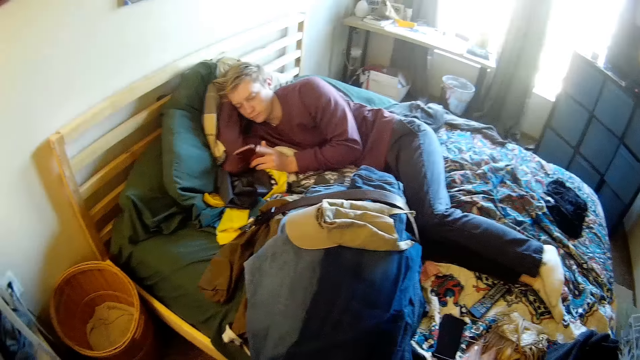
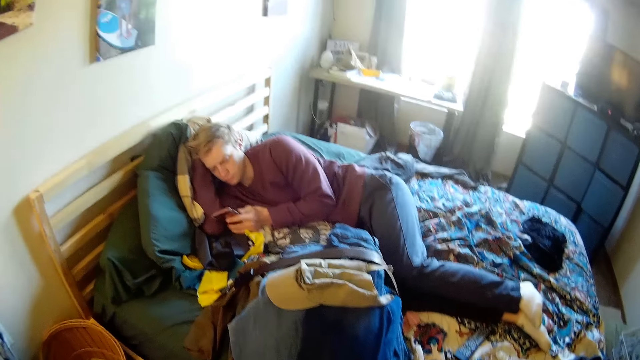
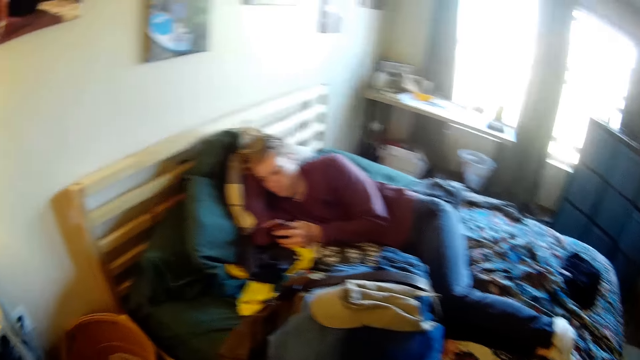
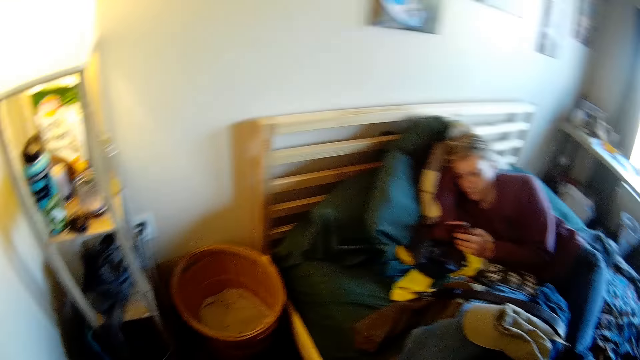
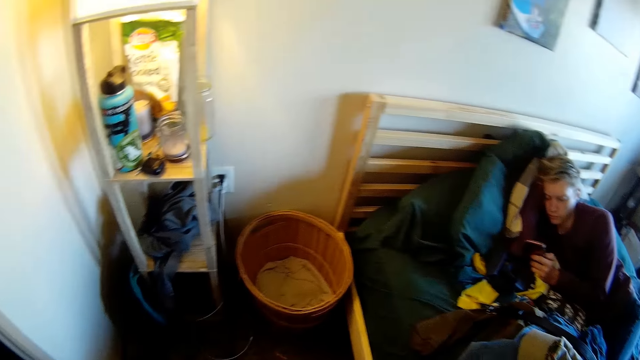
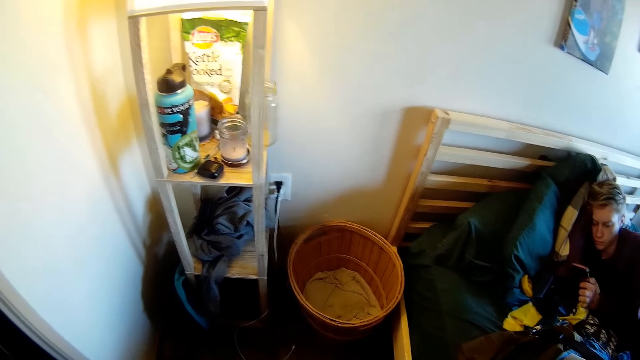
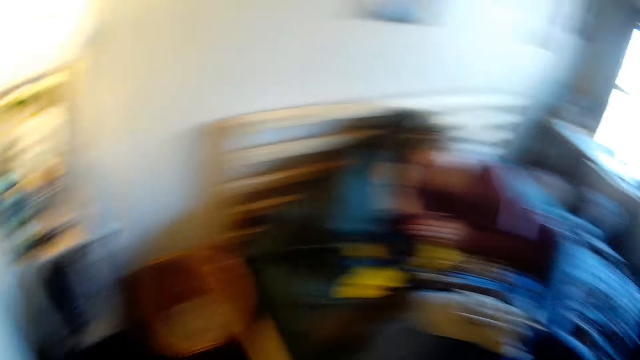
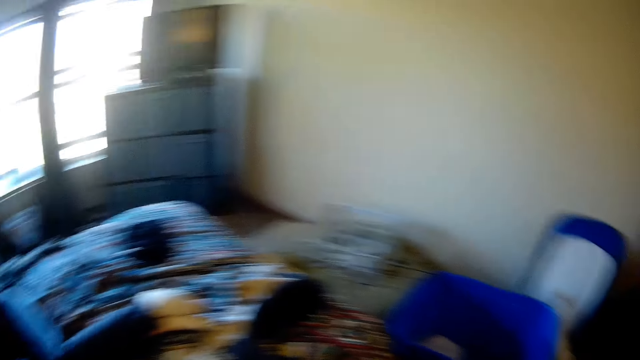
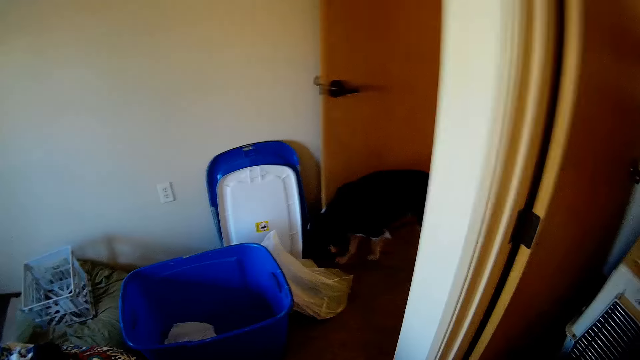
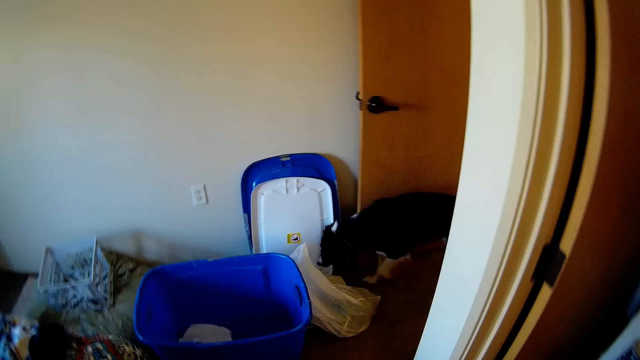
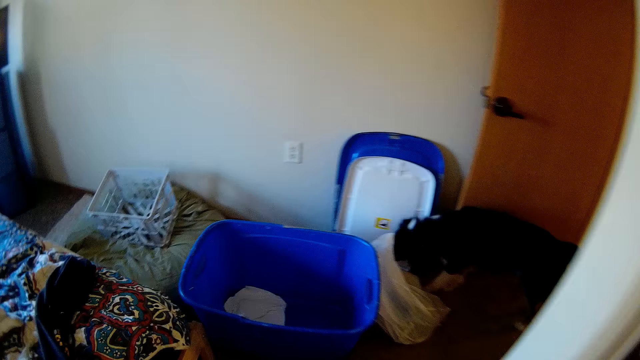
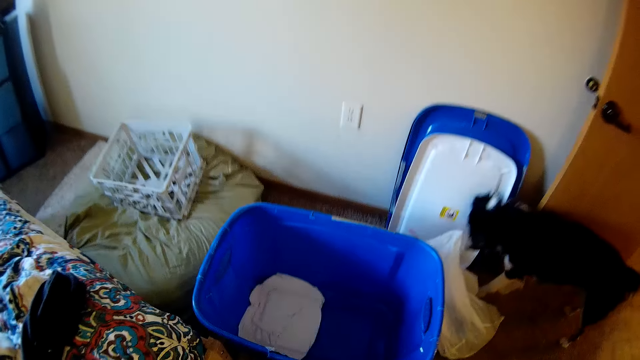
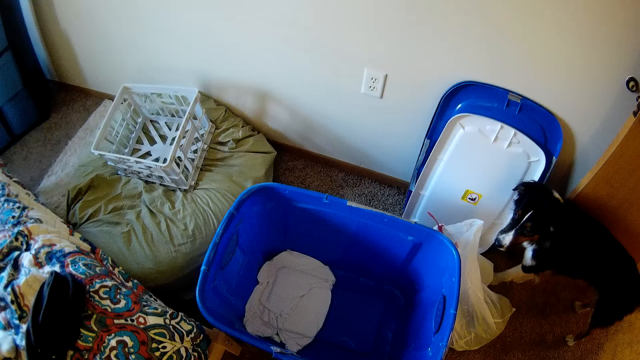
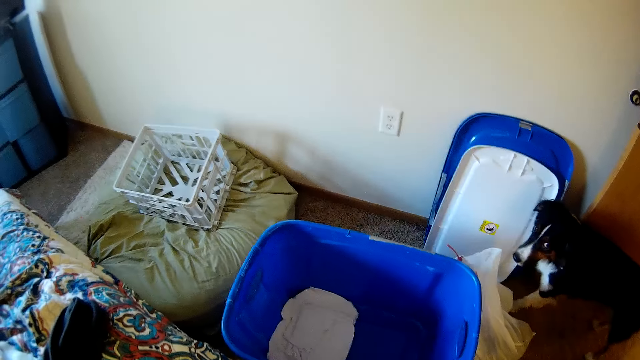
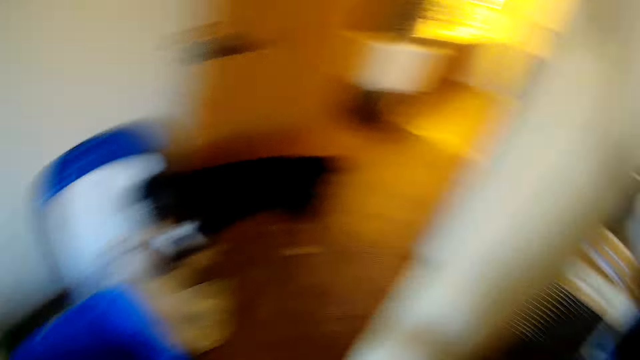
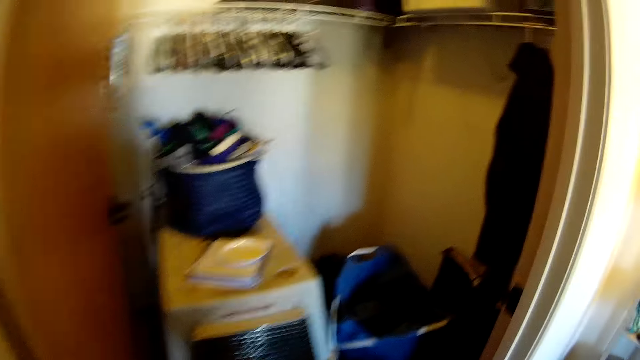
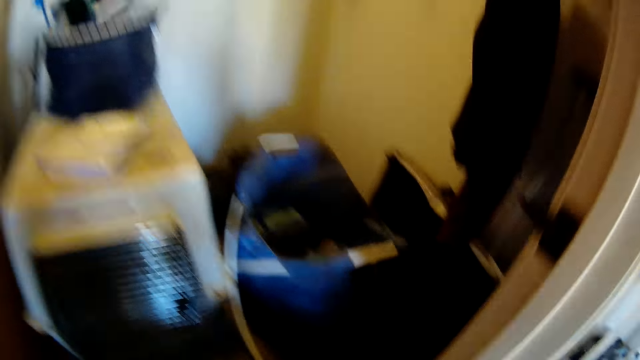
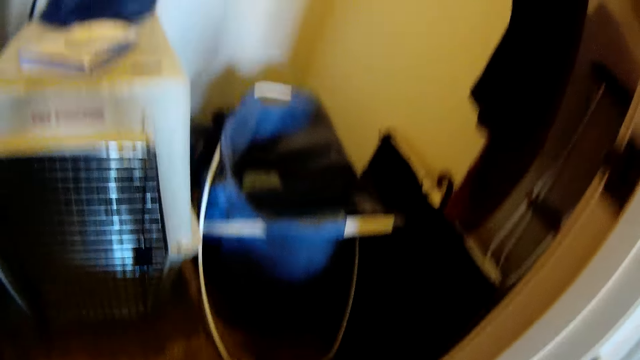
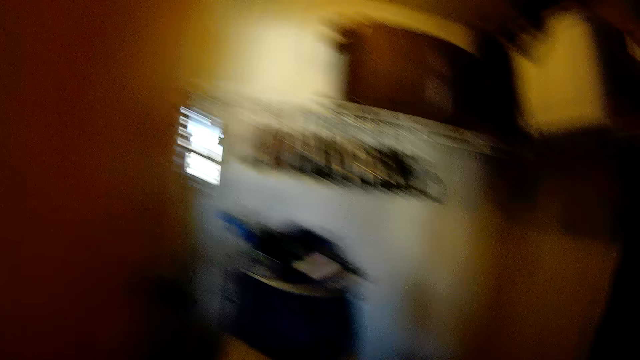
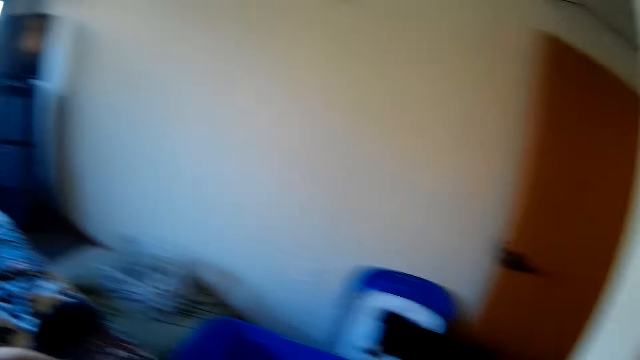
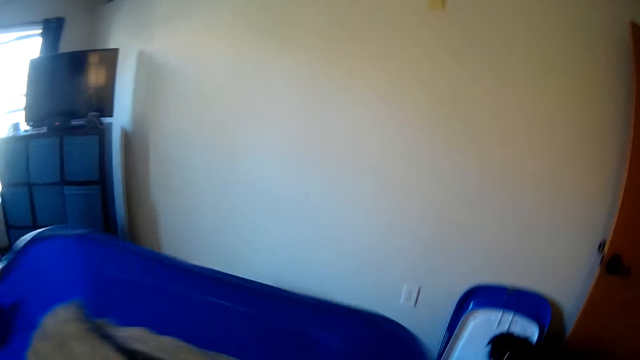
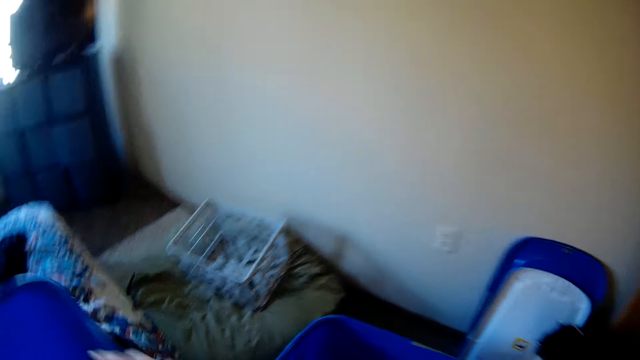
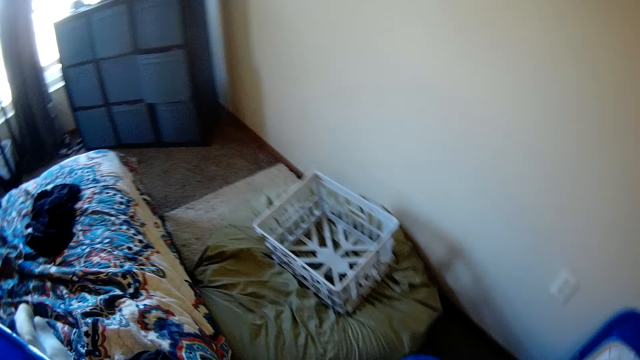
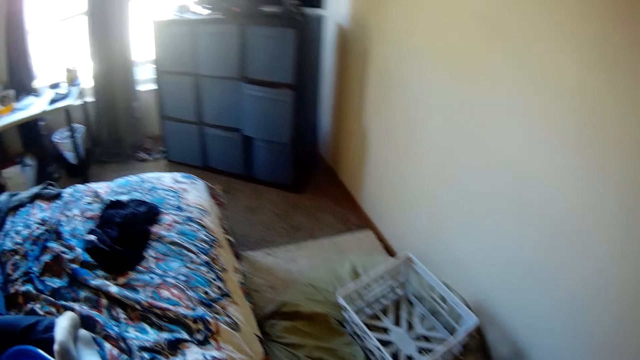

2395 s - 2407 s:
The camera wearer raises their right hand. They look around a bedroom. They pick up a storage bin.

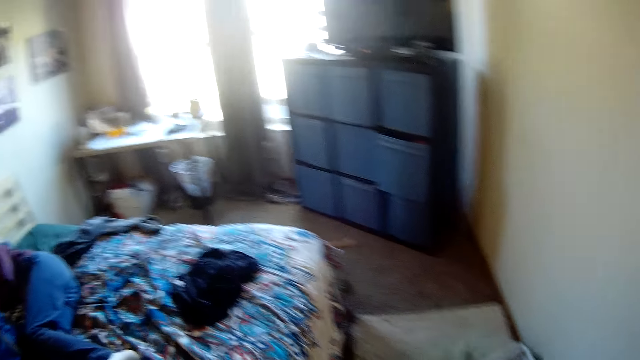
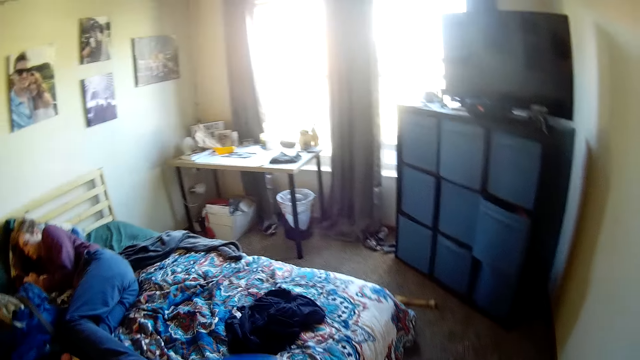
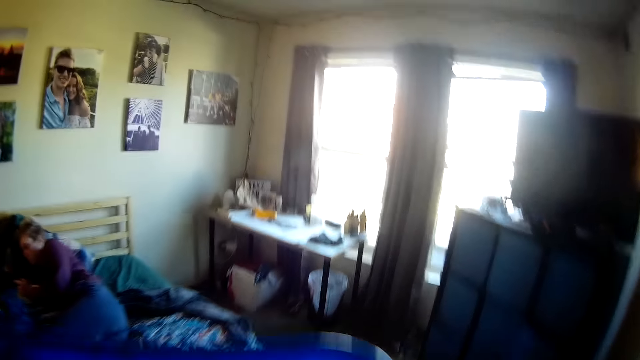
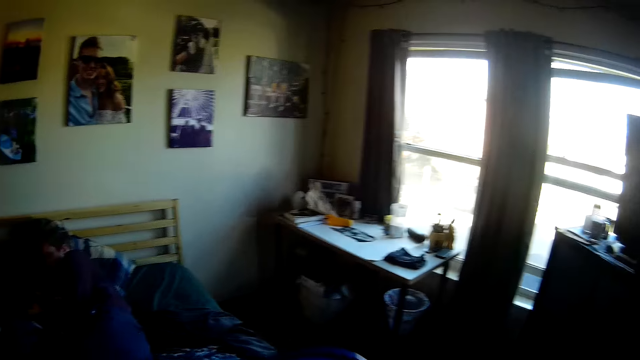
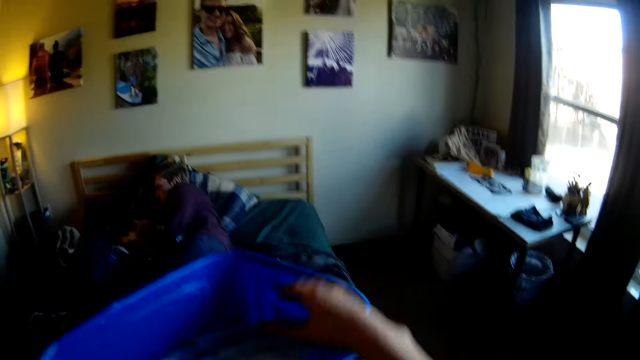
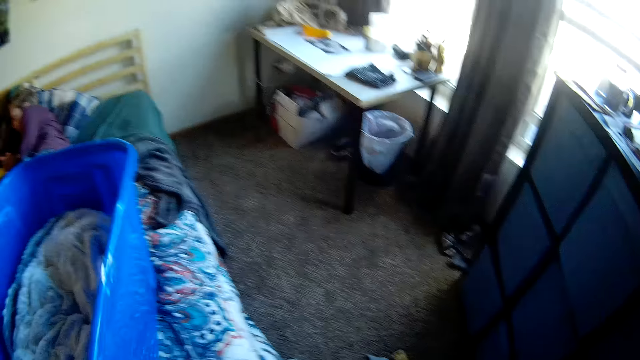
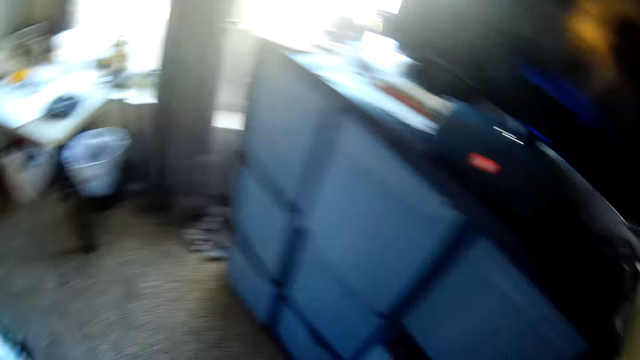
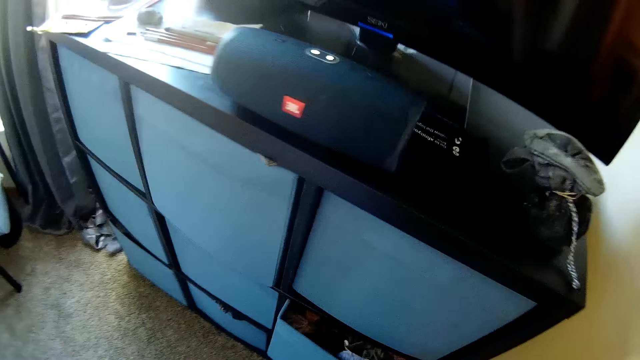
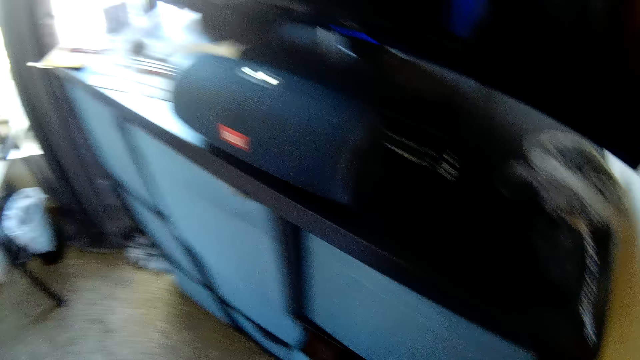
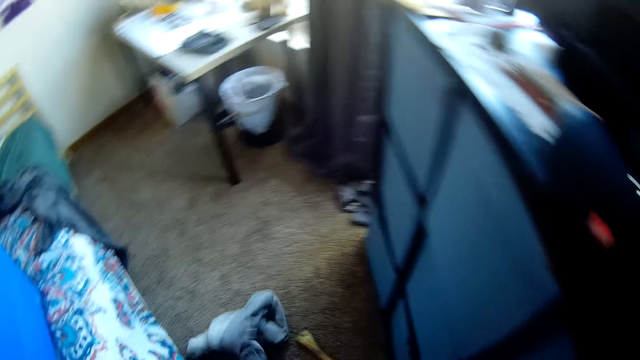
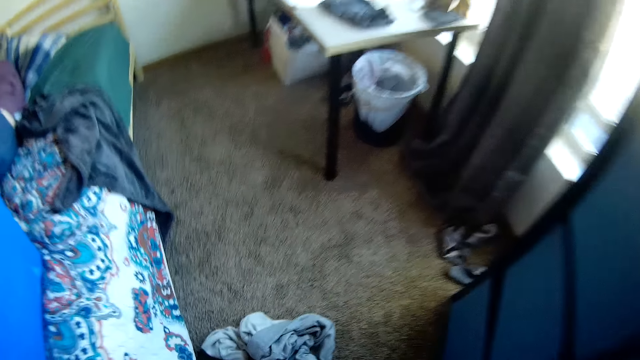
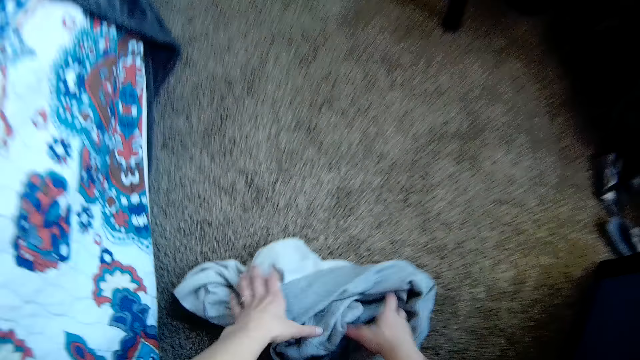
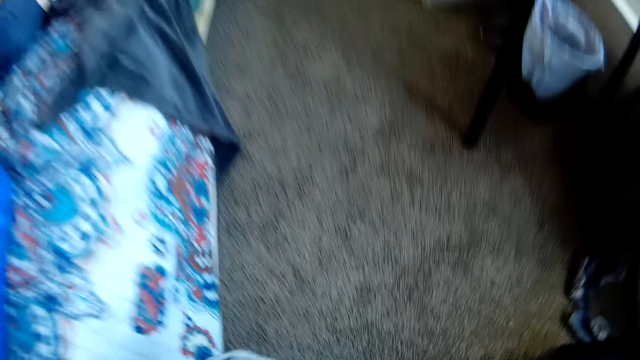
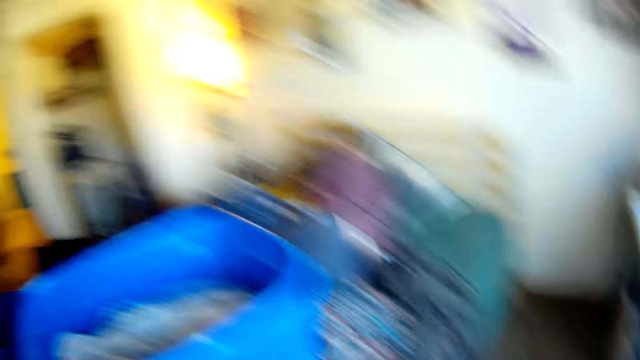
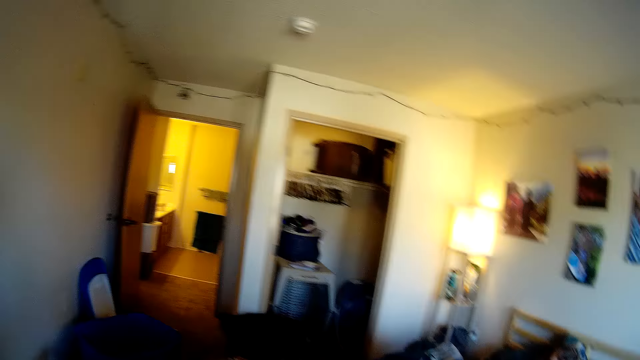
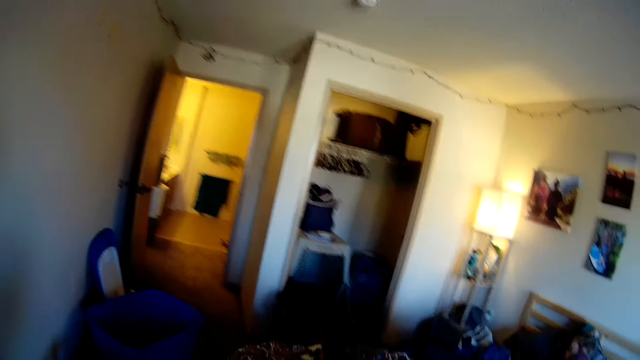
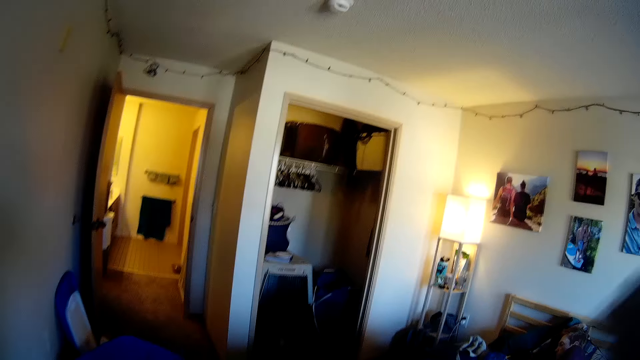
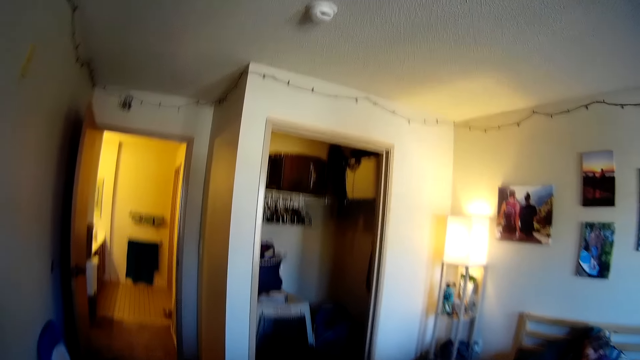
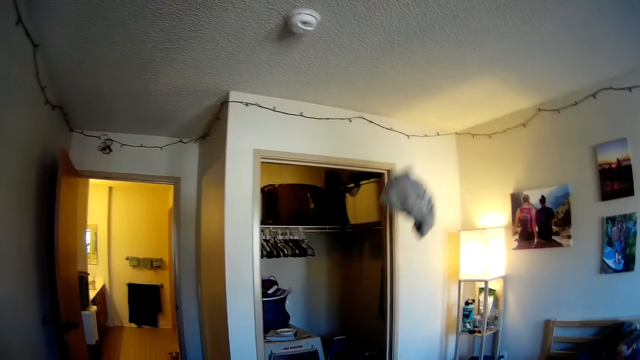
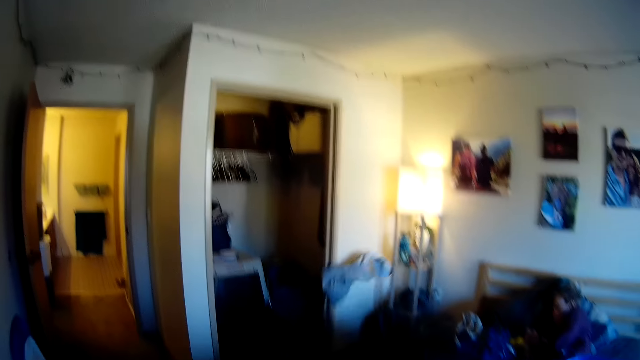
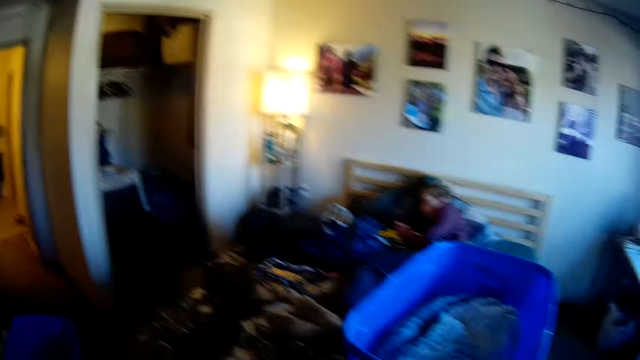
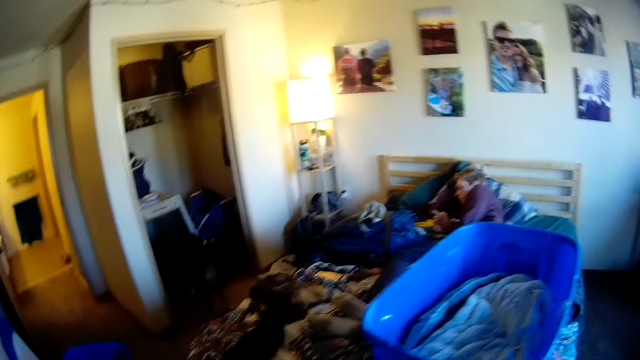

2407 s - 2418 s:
The camera wearer picks up a basket and puts it on the bed. They pick up a garment on the floor. They throw the garment across the bedroom to the wall.
